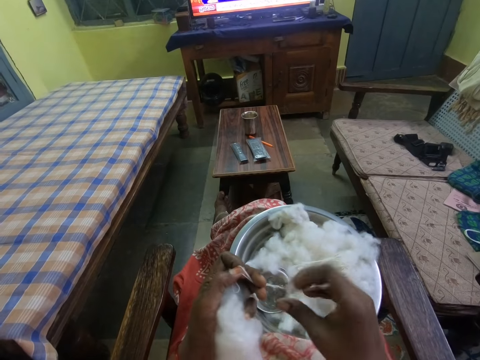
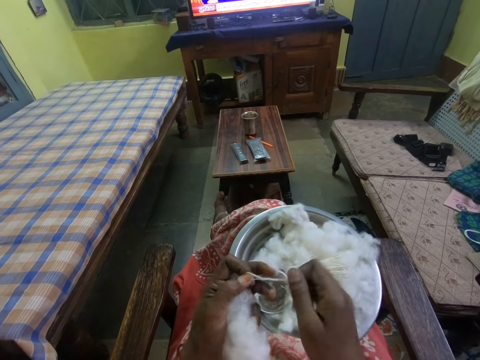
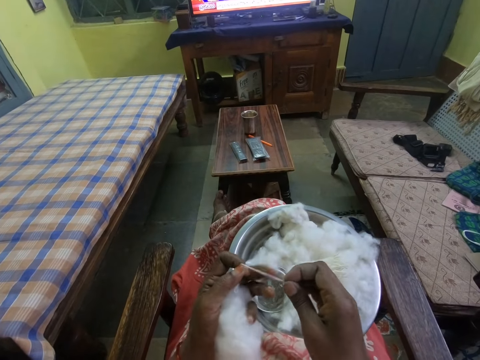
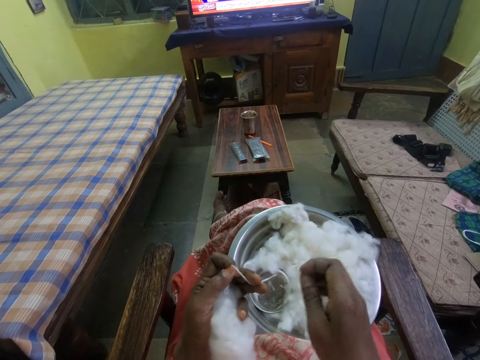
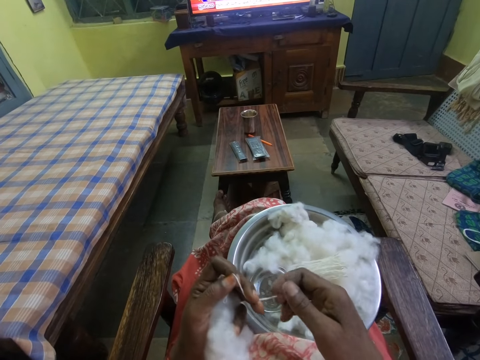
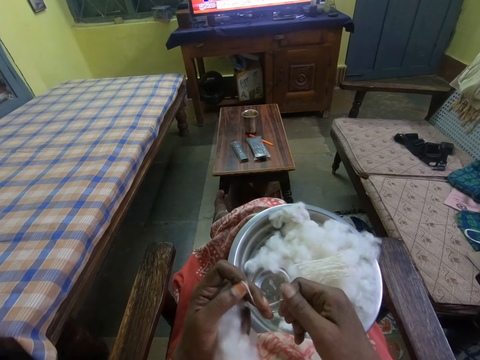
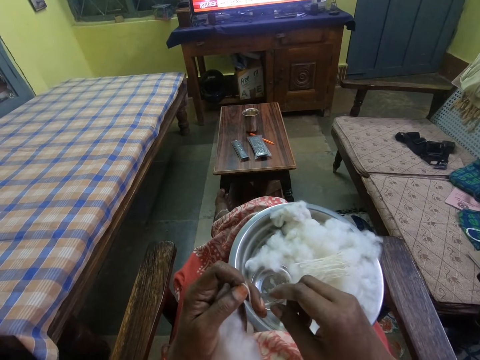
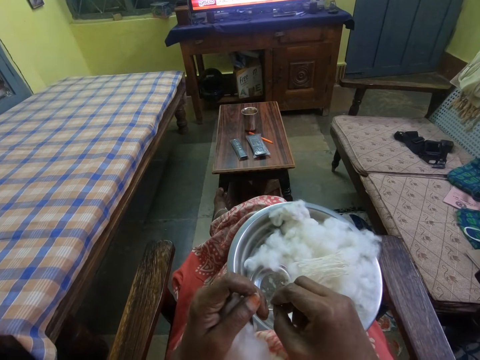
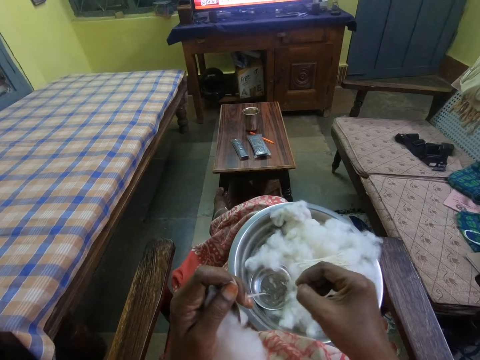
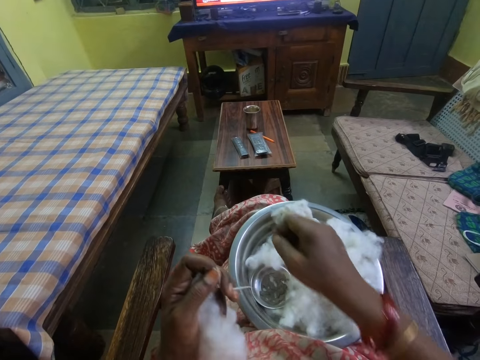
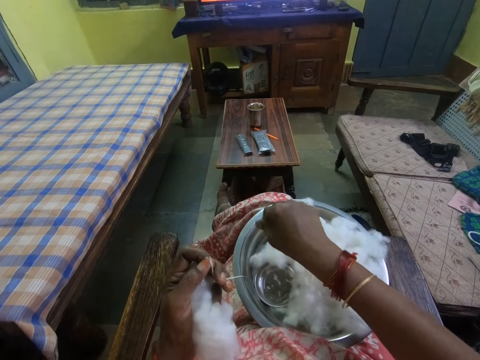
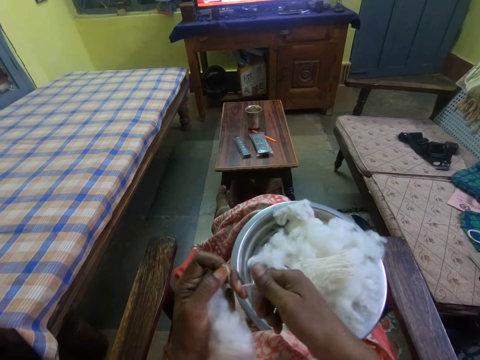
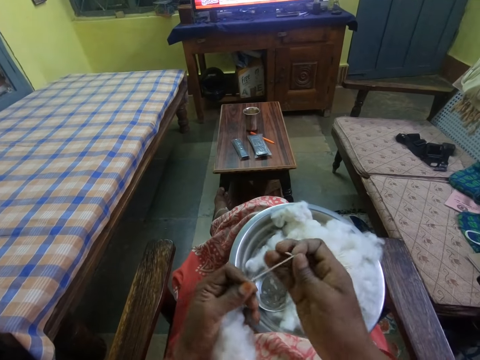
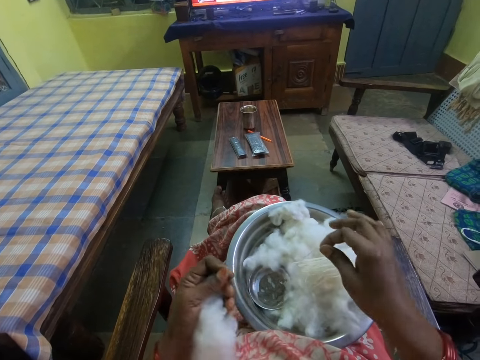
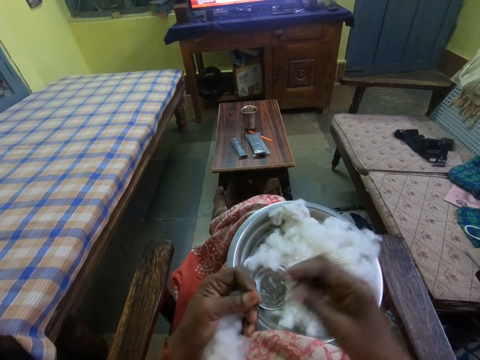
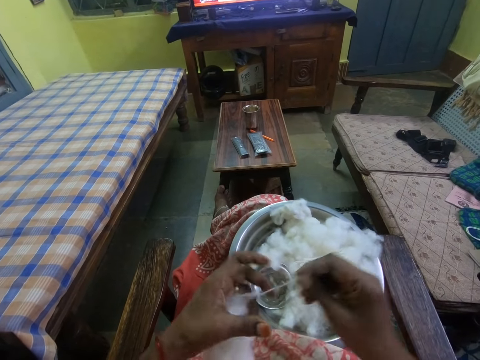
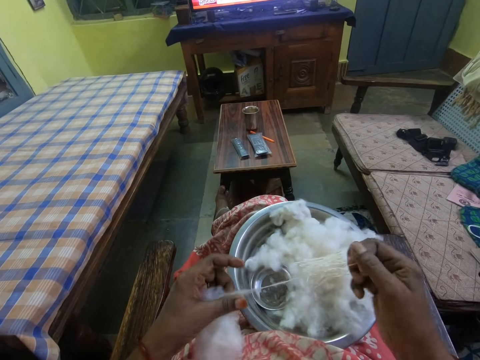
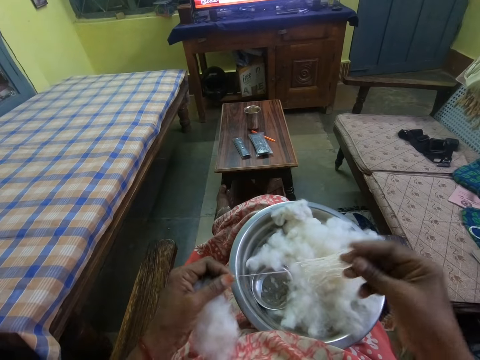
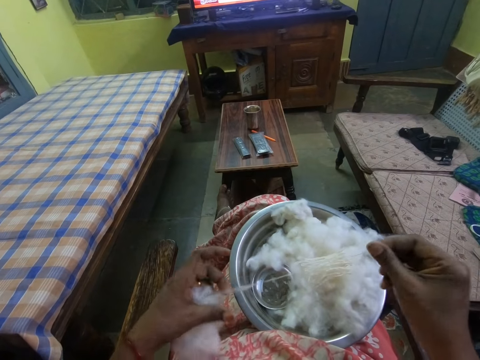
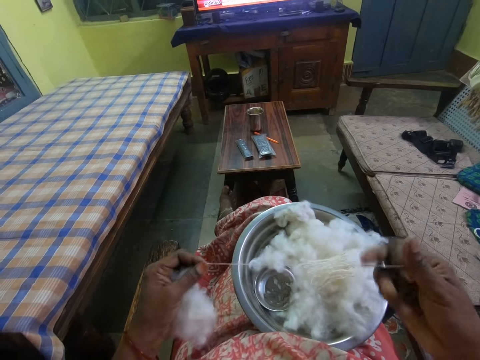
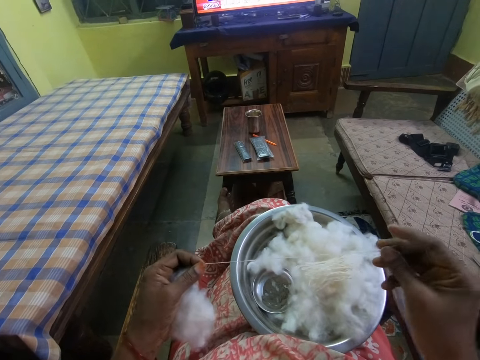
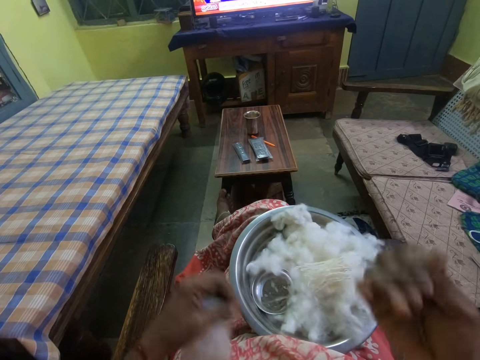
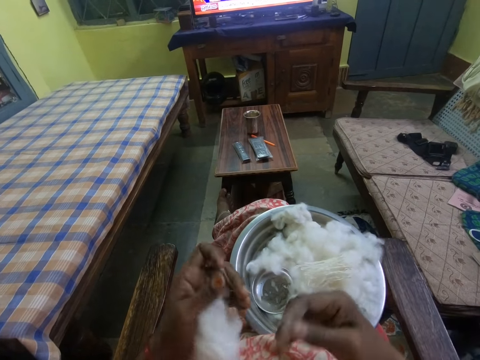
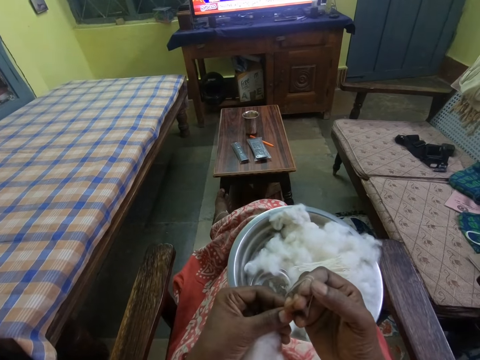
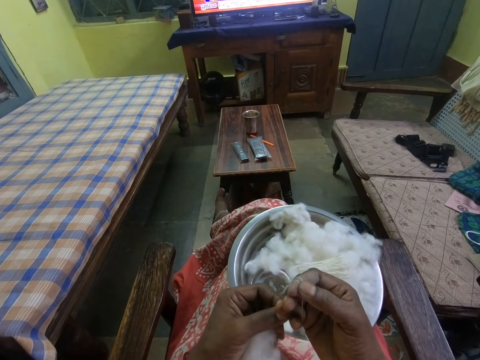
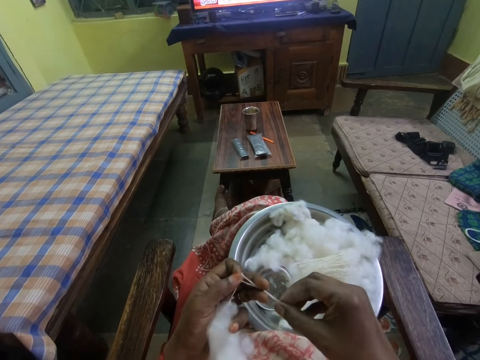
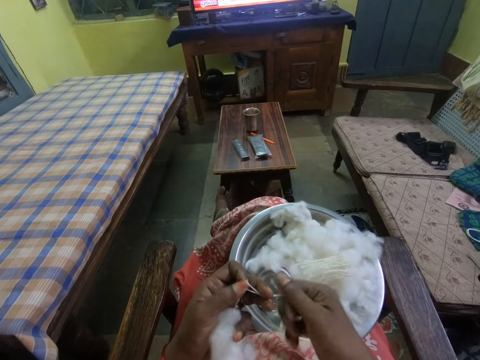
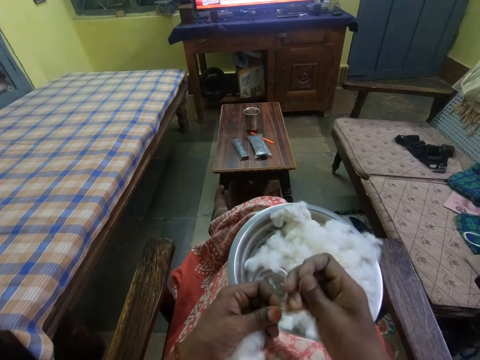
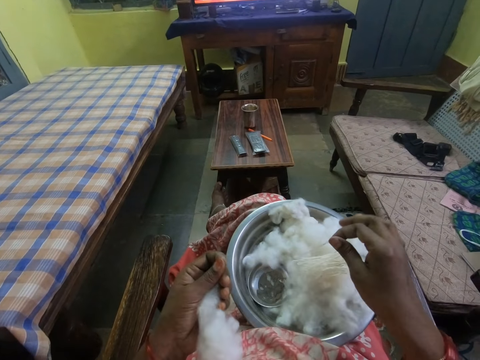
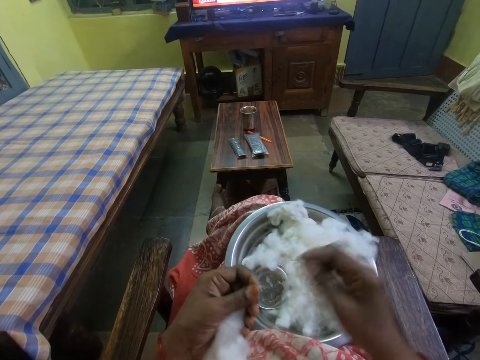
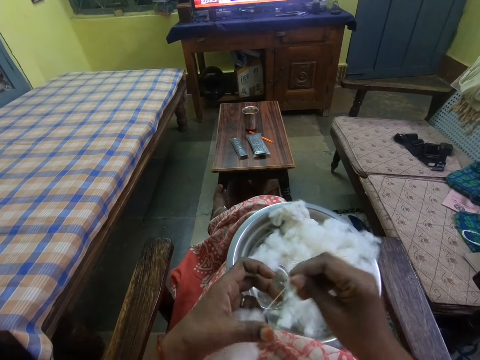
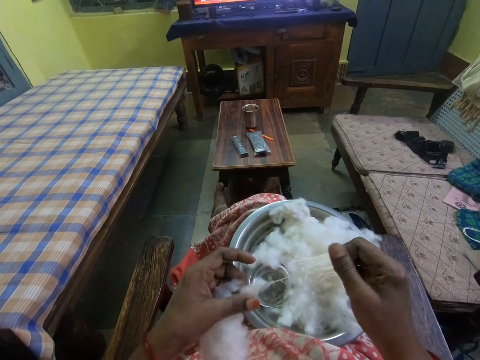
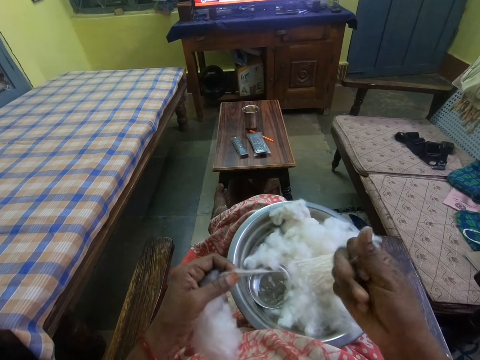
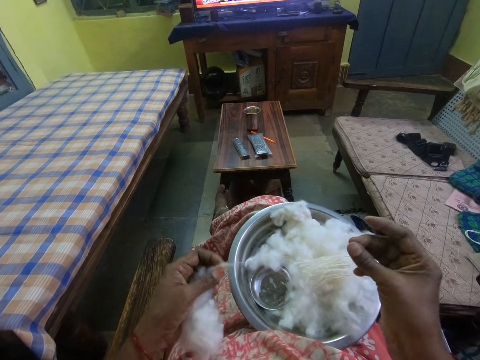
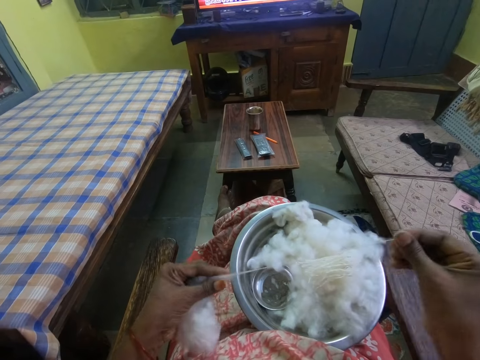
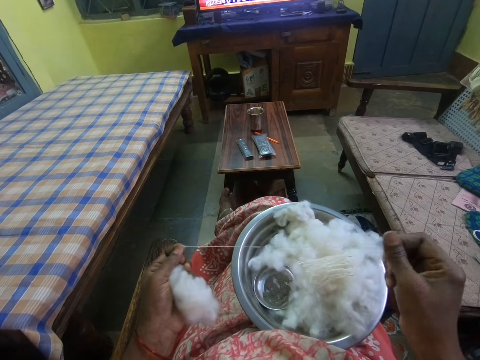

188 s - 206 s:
The camera wearer holds the thread. They put part of the thread on the bowl. They cut the thread. They drop the thread on the table. They pull the thread from the cotton wool. They fold the thread on the right hand. They remove the thread from the right hand. They cut the thread. They drop the thread on the bowl. They pull the thread from the cotton wool.

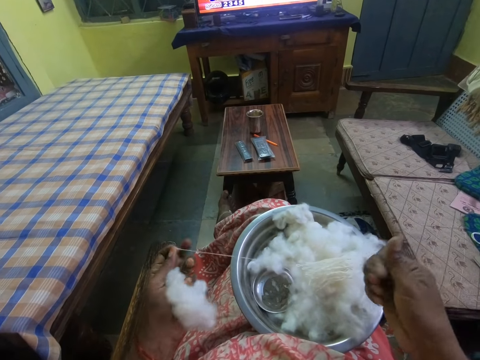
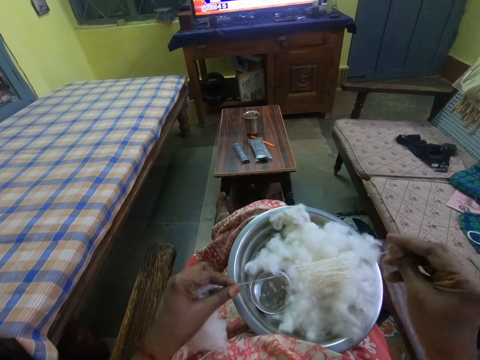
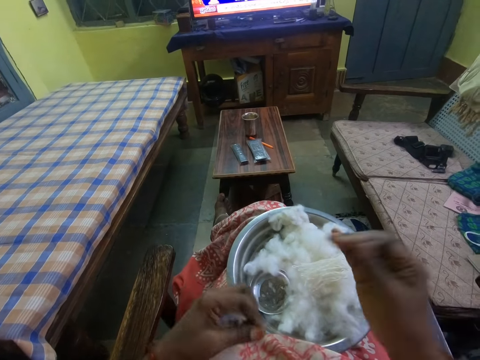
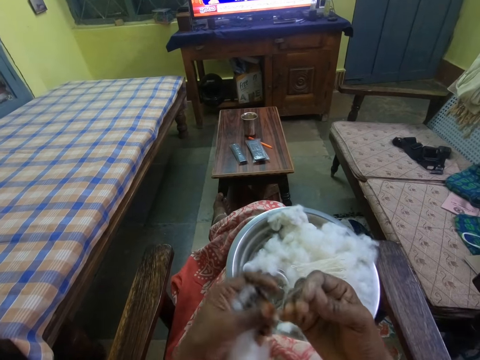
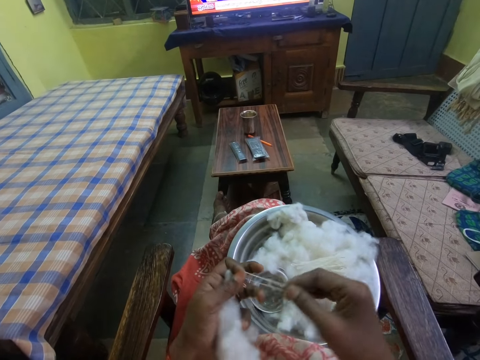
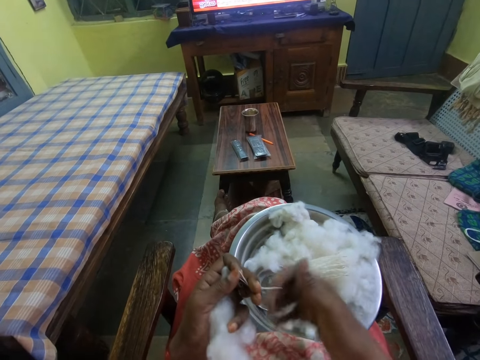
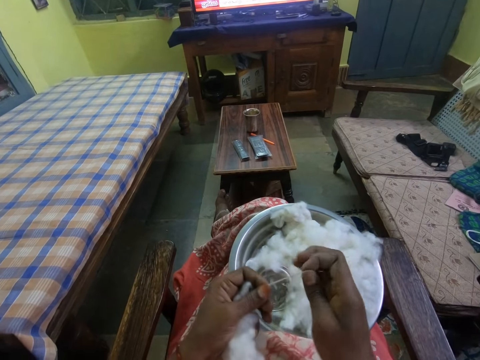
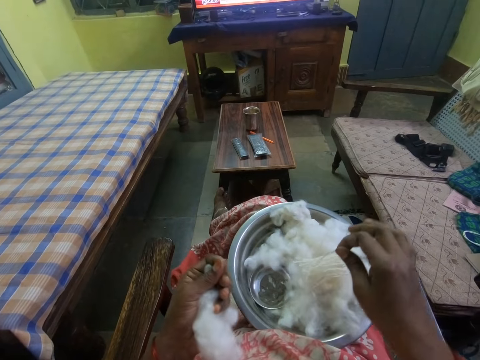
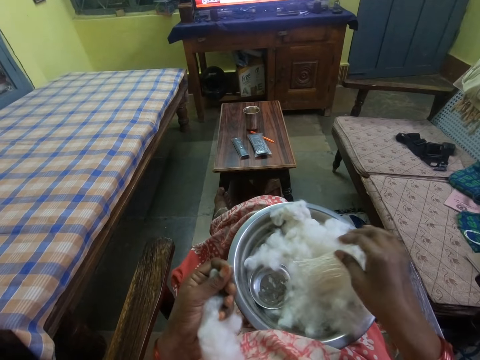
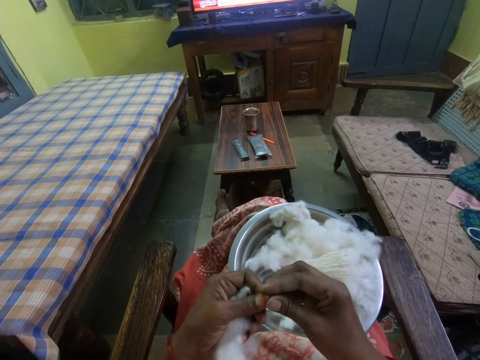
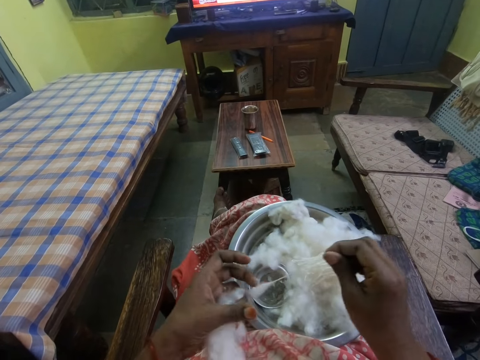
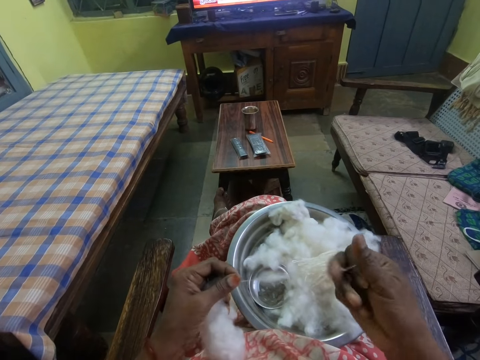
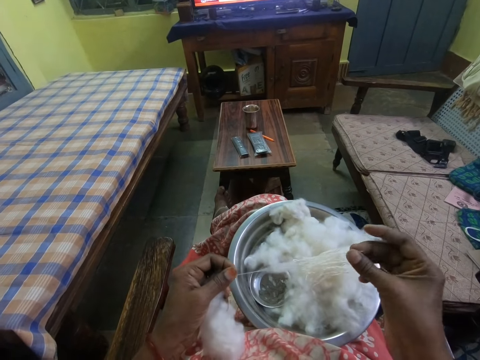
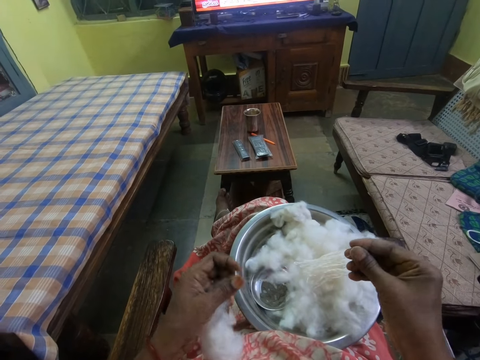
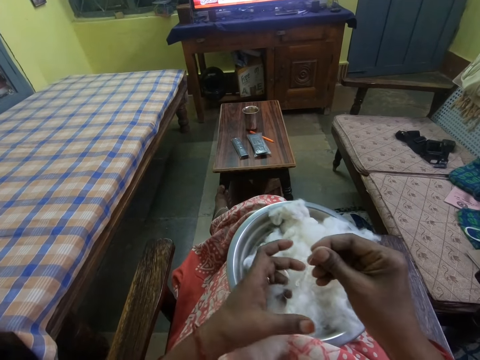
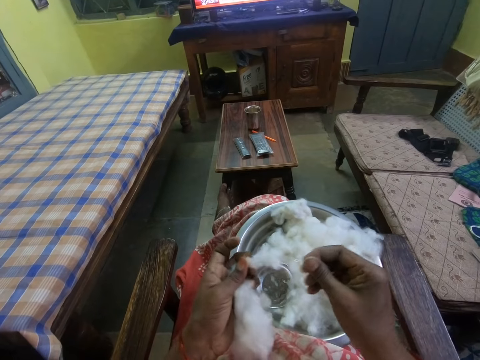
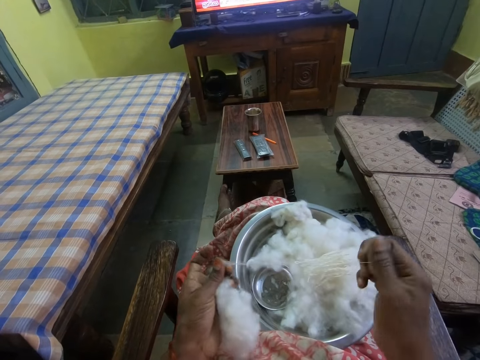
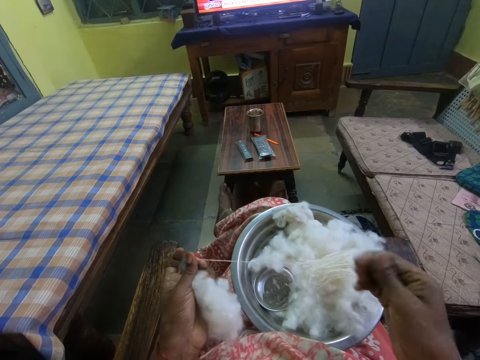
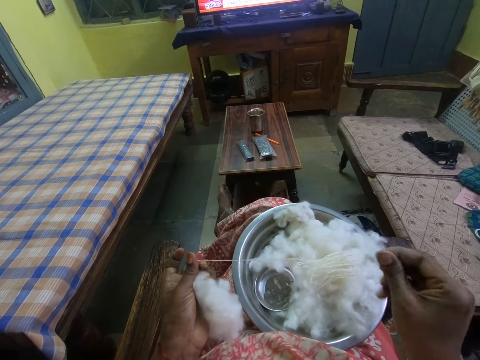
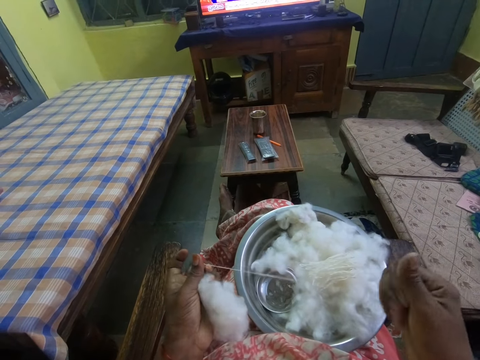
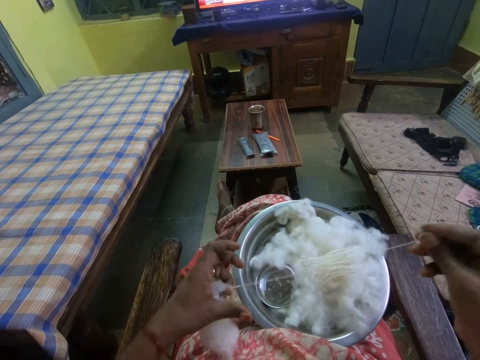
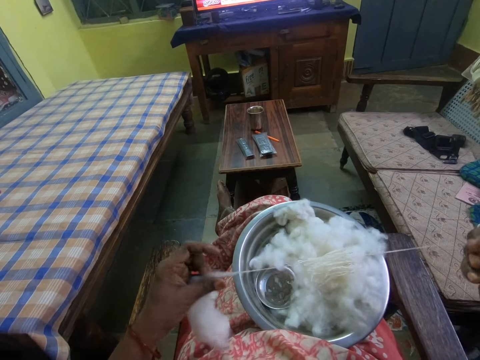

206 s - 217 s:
The camera wearer folds the thread on the right hand. They remove the thread from the right hand. They cut the thread. They drop the thread on the bowl. They pull the thread from the cotton wool.
